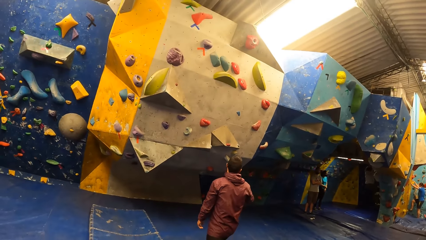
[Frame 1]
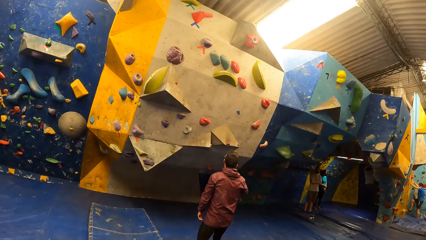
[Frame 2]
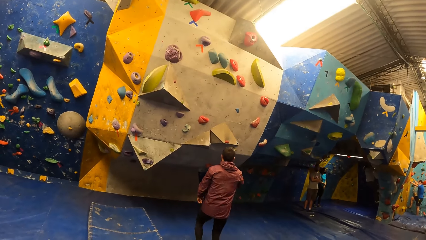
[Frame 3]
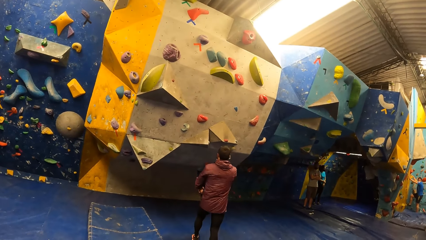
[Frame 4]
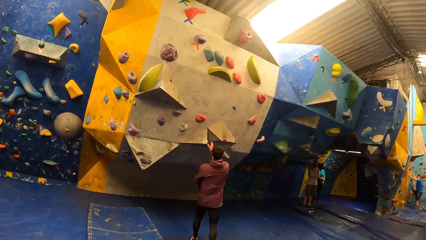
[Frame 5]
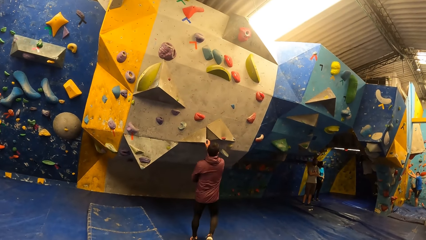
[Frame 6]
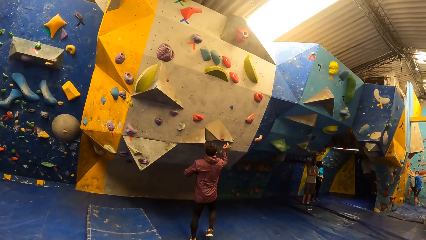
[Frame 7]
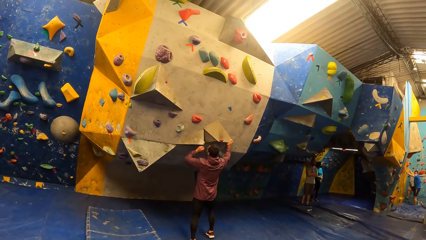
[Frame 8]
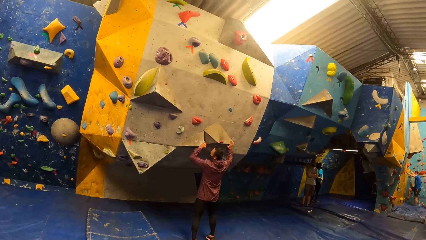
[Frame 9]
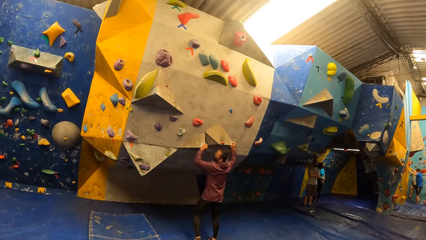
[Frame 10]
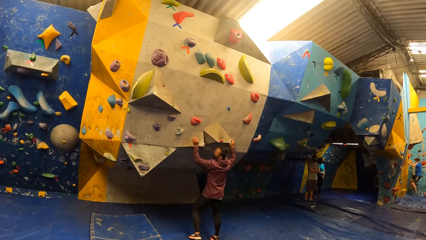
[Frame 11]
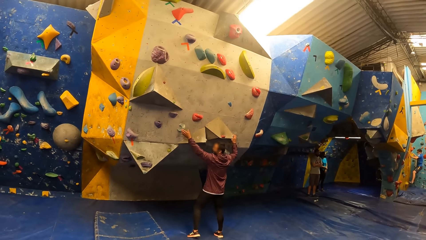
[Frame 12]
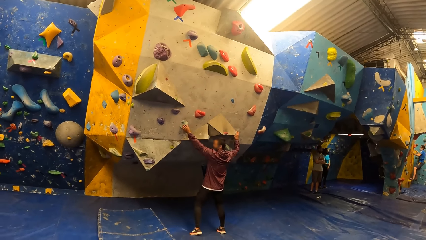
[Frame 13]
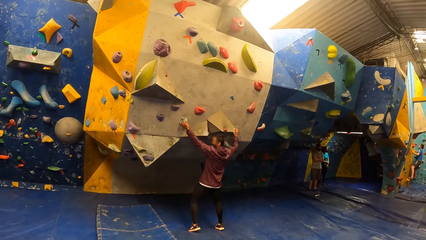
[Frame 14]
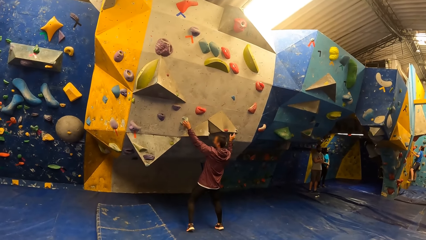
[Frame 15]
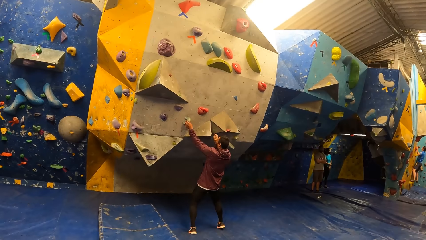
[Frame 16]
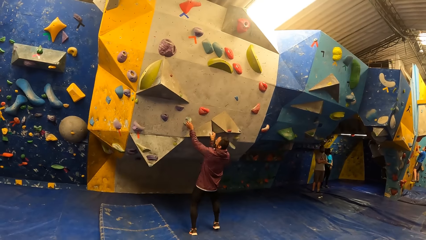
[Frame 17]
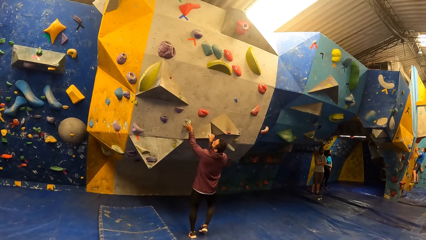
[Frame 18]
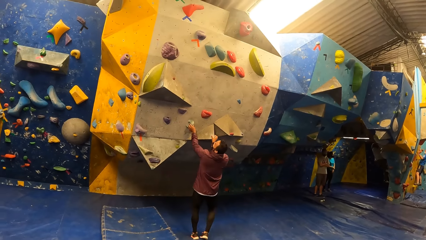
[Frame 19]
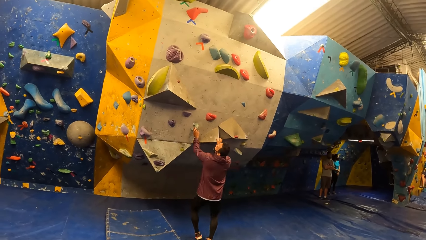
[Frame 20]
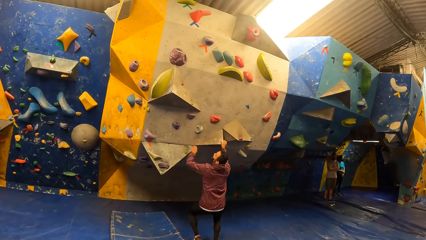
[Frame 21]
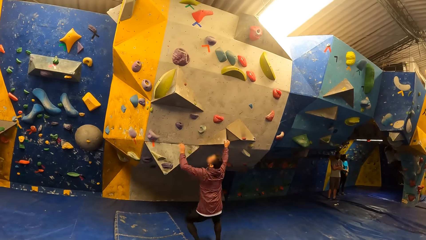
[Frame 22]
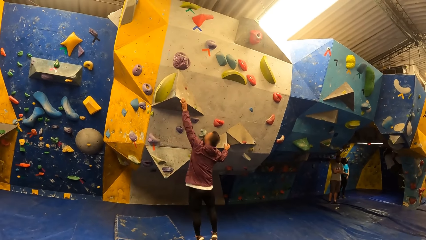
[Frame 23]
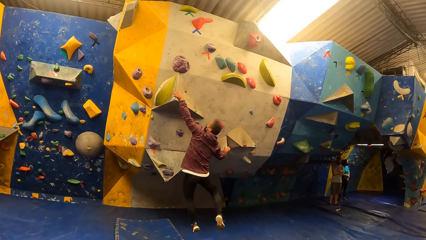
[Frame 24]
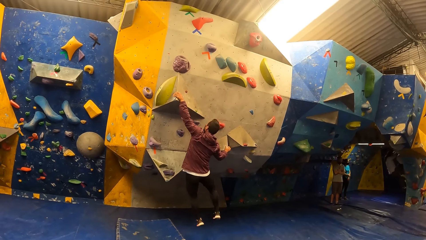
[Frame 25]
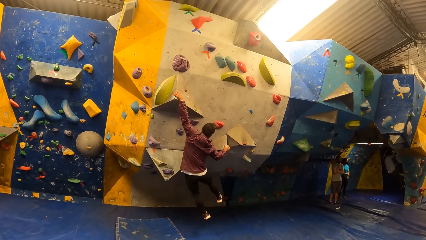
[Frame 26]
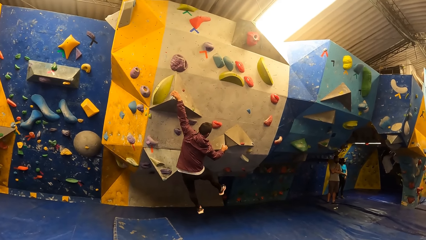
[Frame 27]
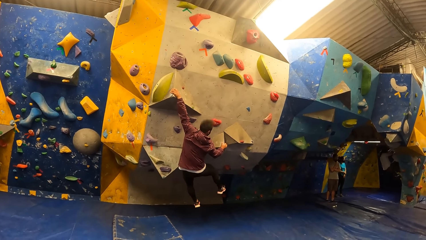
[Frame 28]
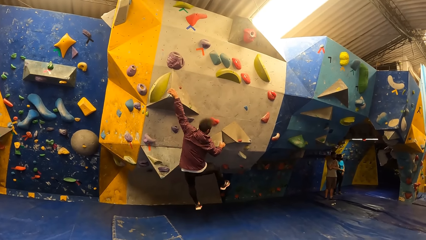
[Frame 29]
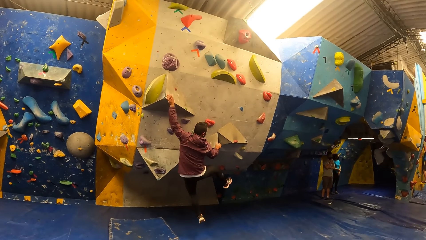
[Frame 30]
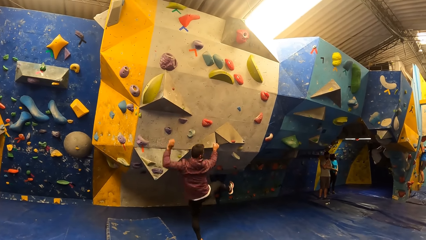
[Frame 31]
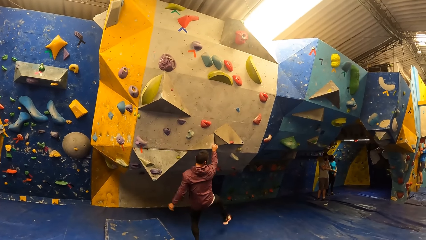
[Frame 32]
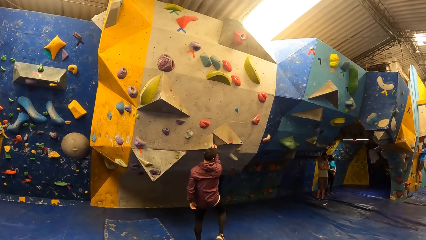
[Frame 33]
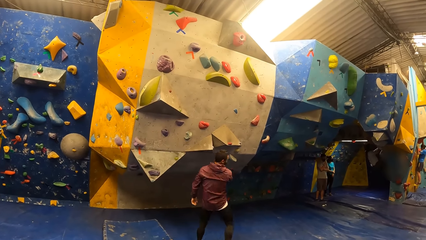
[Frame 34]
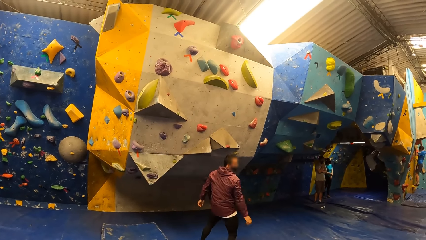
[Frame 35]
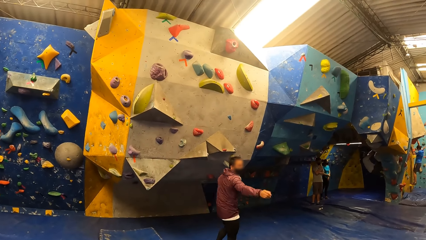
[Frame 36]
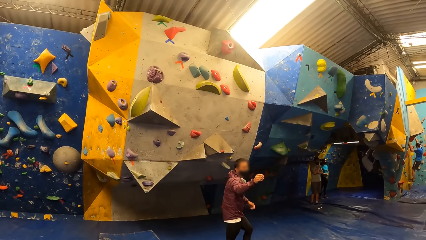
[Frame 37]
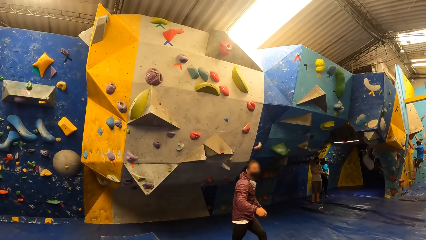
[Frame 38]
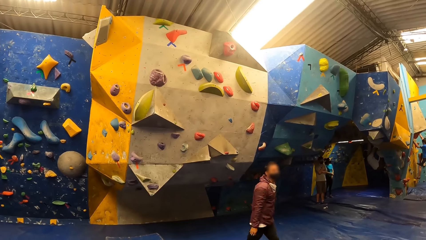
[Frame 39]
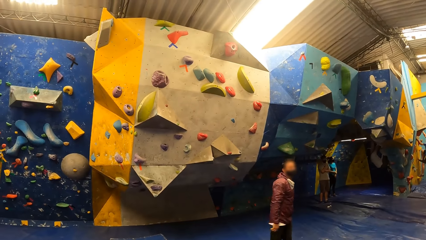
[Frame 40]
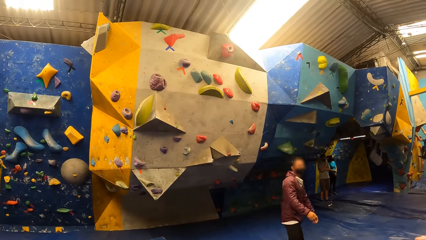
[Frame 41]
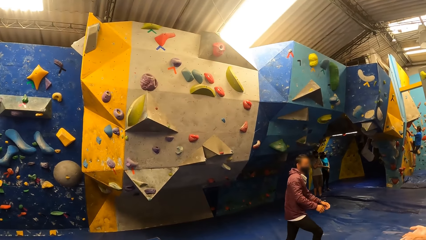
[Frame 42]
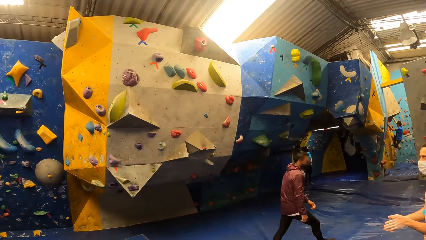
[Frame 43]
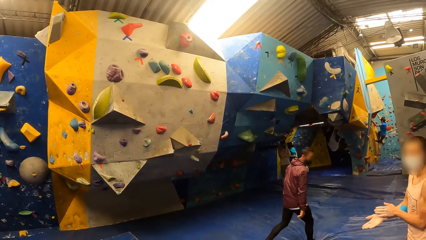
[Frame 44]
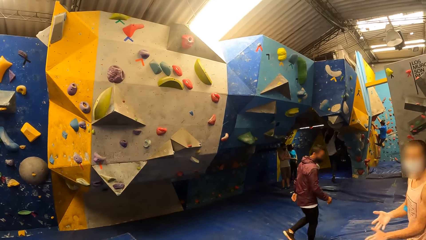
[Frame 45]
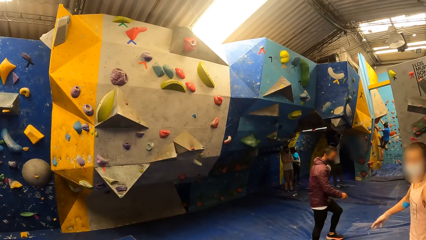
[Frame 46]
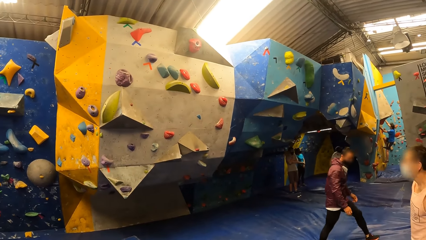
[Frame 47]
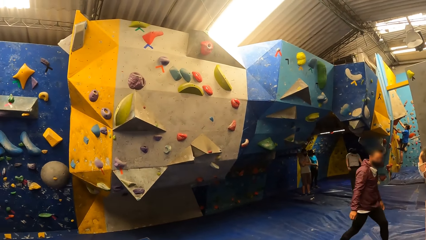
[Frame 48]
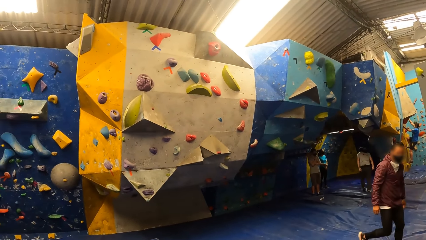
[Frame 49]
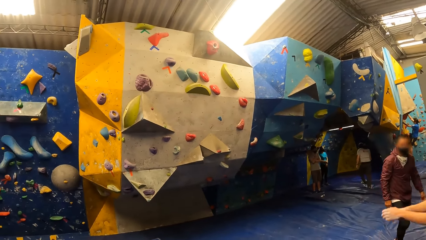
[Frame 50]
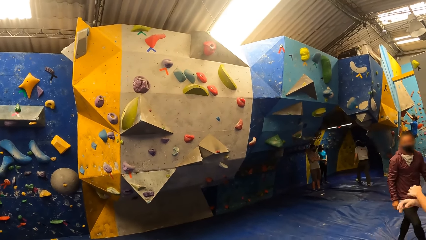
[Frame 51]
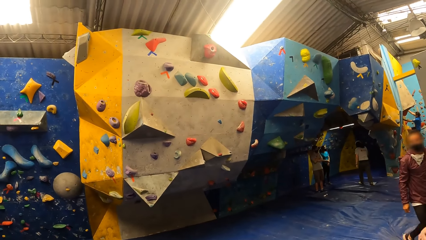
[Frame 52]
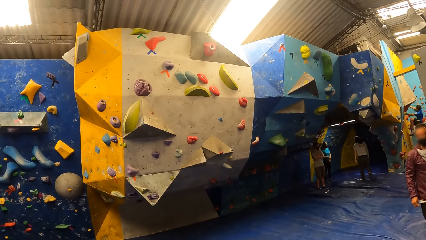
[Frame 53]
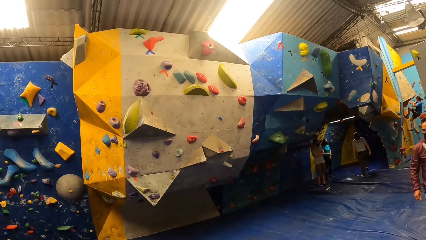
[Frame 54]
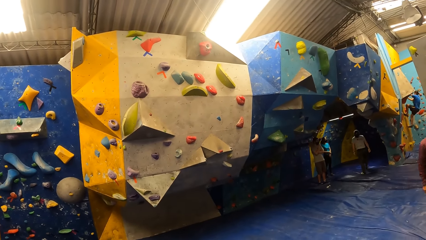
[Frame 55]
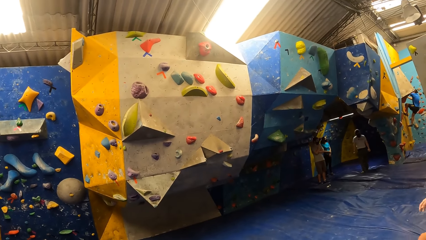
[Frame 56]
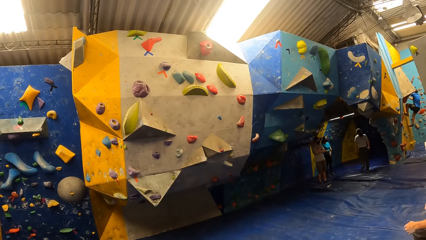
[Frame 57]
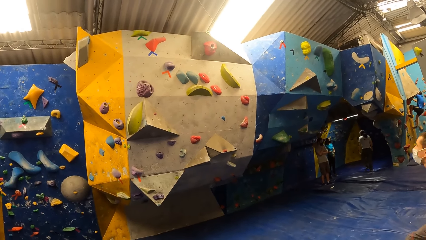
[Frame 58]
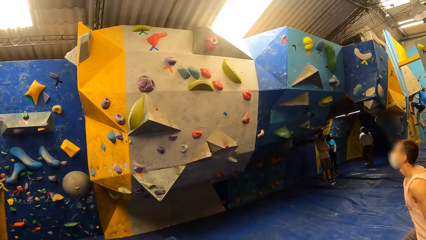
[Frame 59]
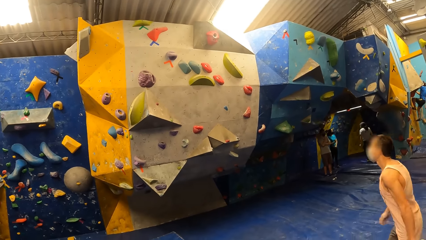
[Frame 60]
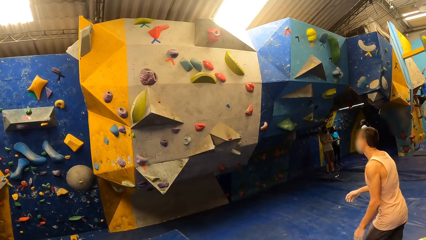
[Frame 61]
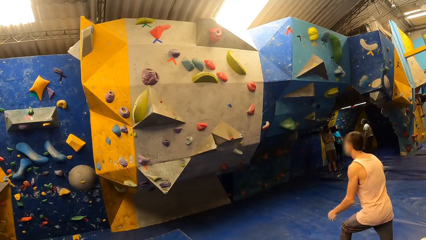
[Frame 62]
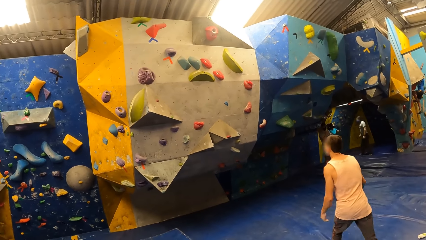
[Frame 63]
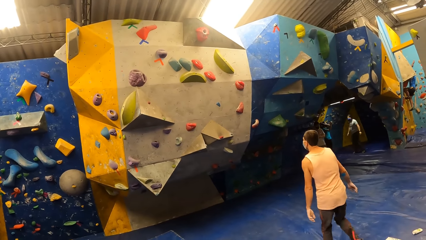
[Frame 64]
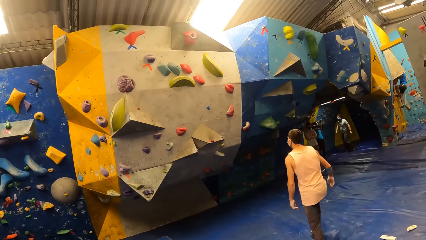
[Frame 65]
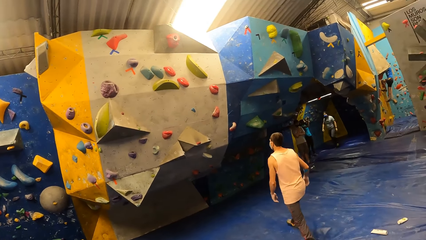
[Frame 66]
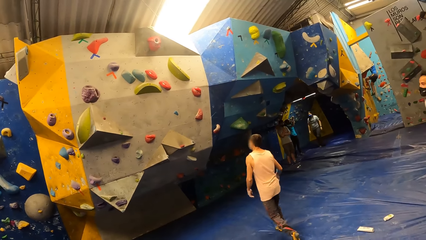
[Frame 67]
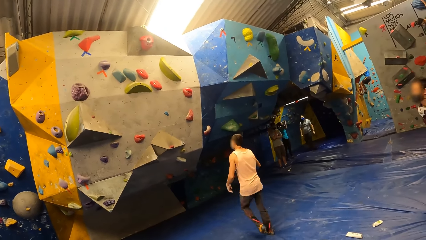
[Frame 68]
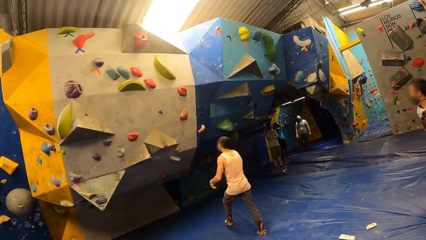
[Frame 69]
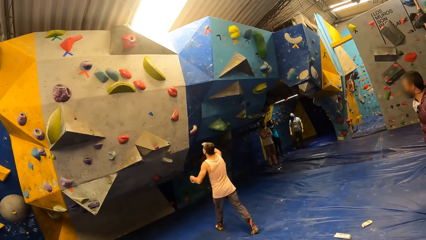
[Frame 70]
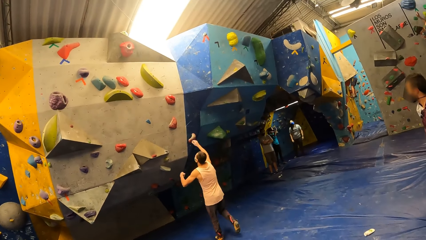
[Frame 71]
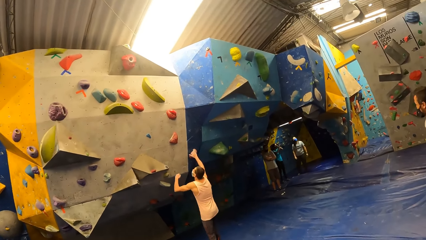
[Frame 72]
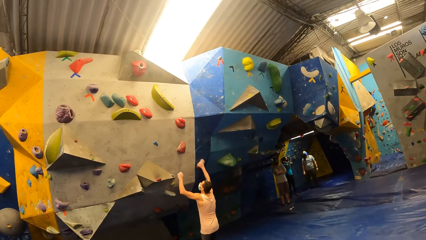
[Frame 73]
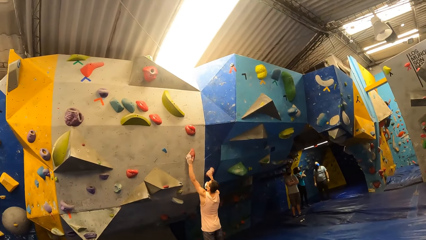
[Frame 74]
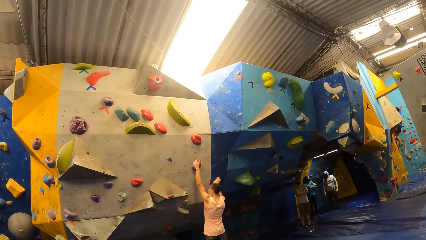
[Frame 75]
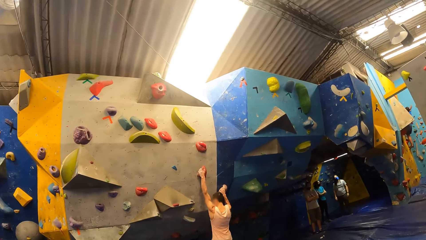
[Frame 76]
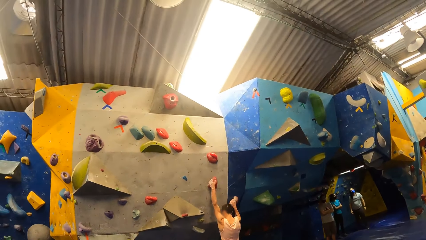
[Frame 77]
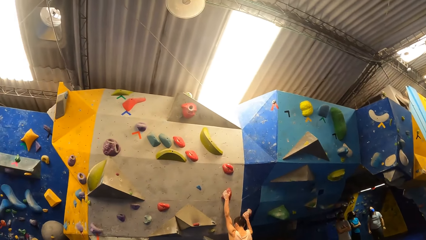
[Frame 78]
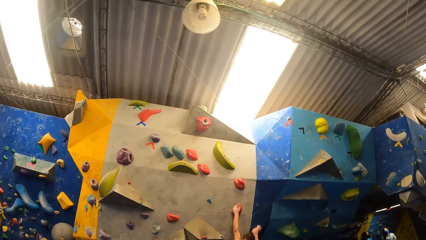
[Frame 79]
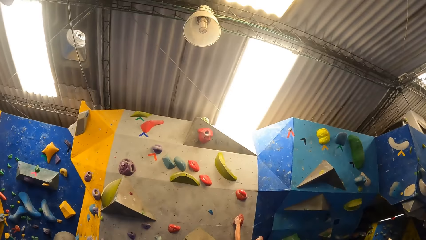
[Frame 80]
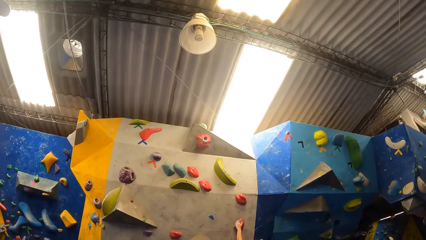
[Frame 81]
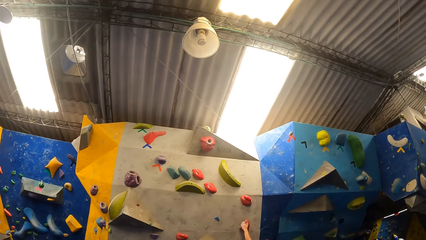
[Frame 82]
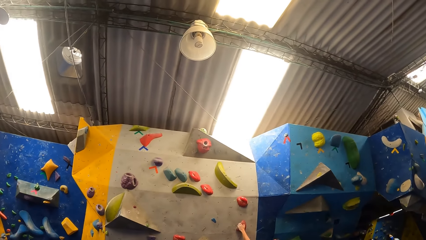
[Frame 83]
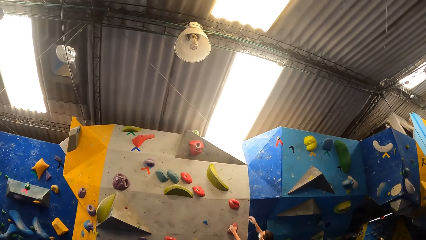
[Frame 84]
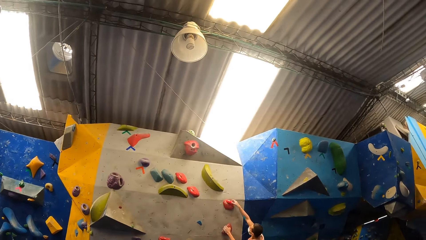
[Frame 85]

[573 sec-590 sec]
The man touches rocks on a rock wall with both hands. The camera wearer looks at the climbing wall. They look at a person. The man falls from the rock wall. The woman falls from the rock wall. The camera wearer looks at another person. Another man touches the rock on the rock wall with his right hand. The camera wearer looks at the climbing wall. The other man touches the rock on the rock wall with his left hand. The camera wearer looks at the climbing wall handles.
